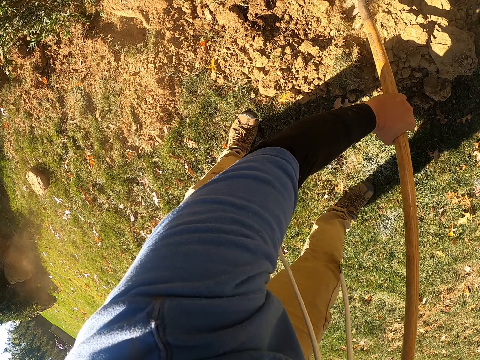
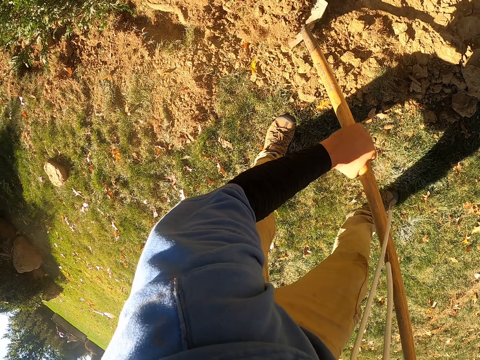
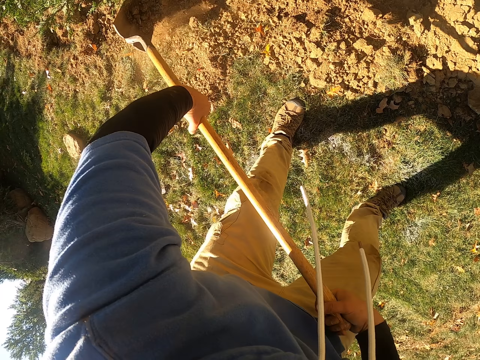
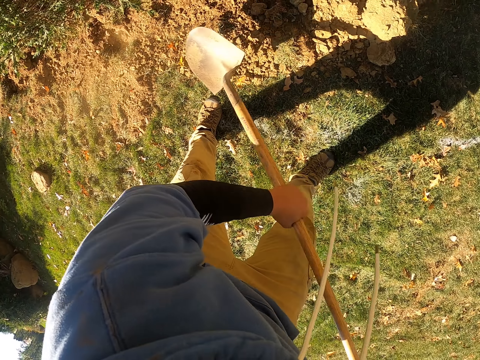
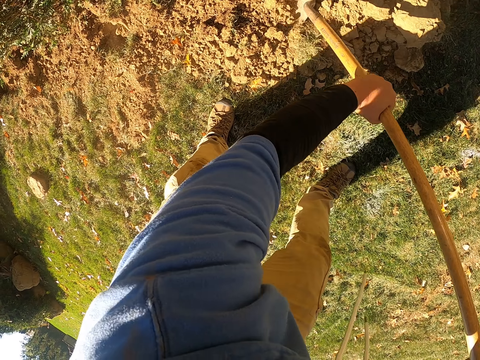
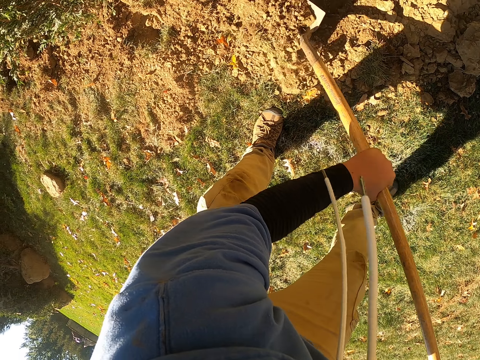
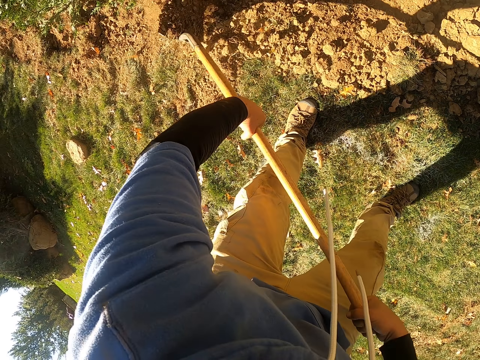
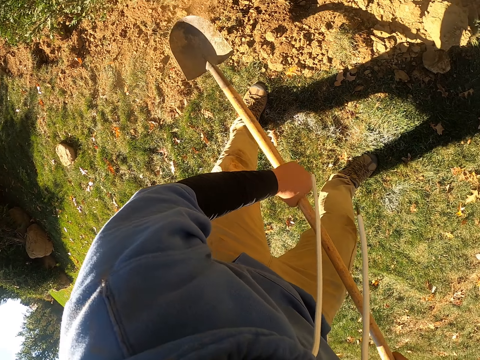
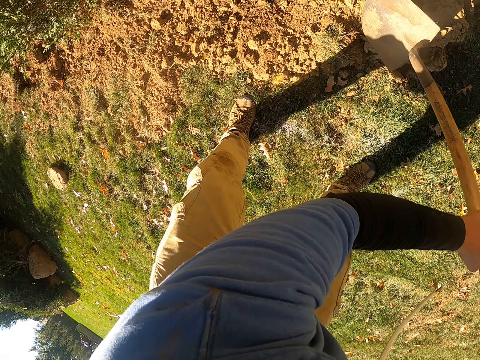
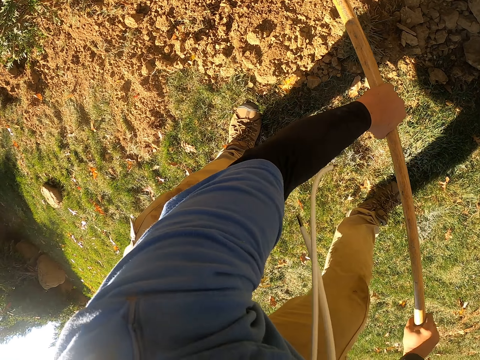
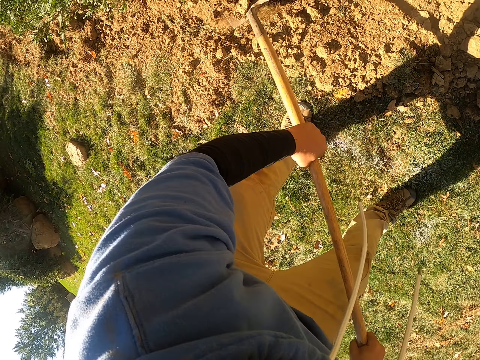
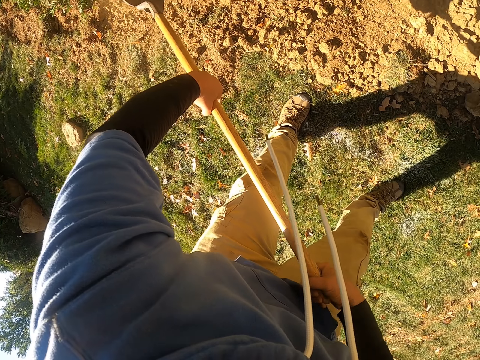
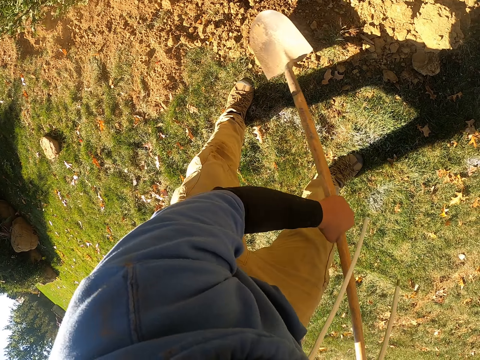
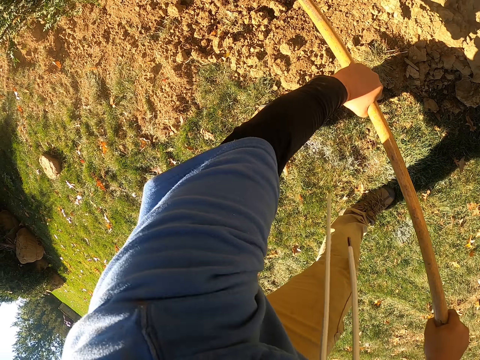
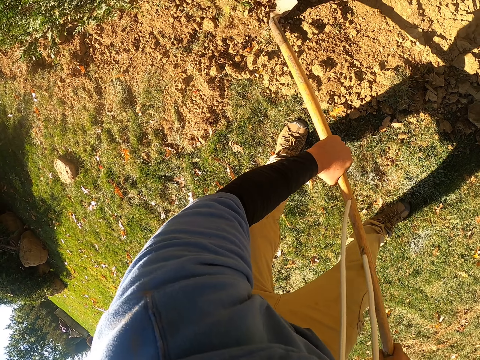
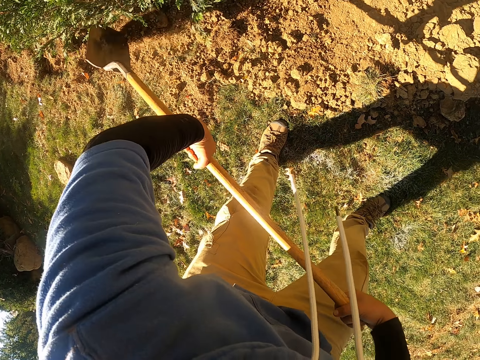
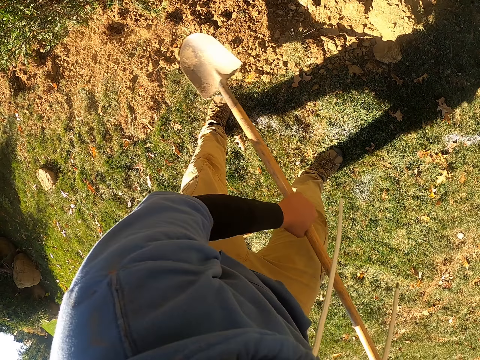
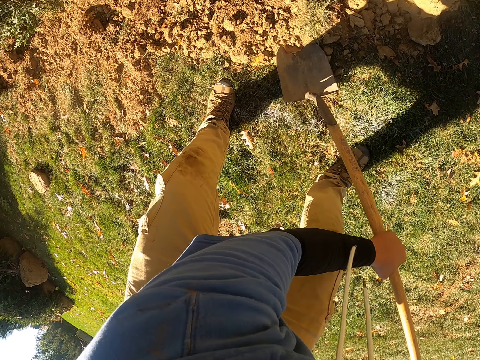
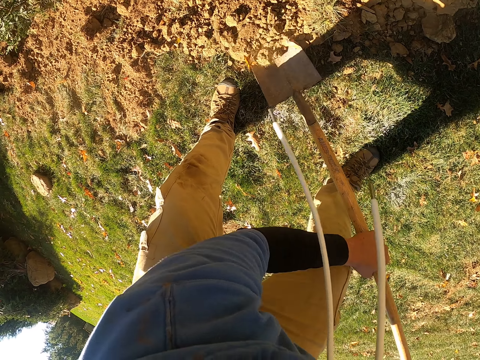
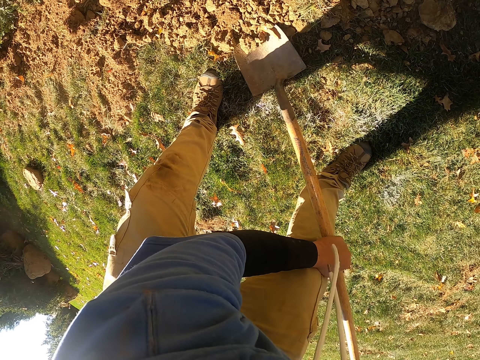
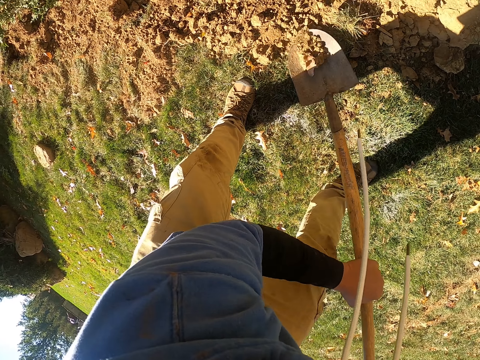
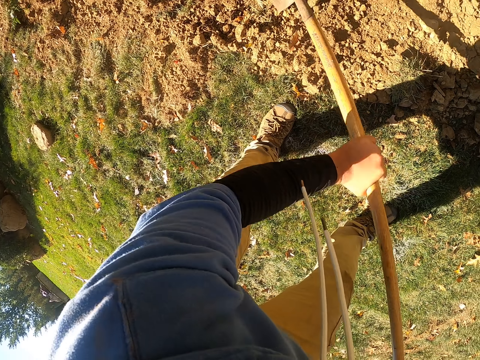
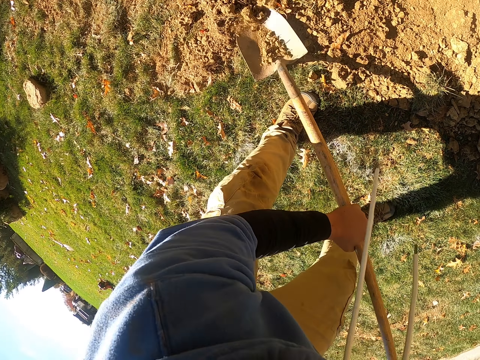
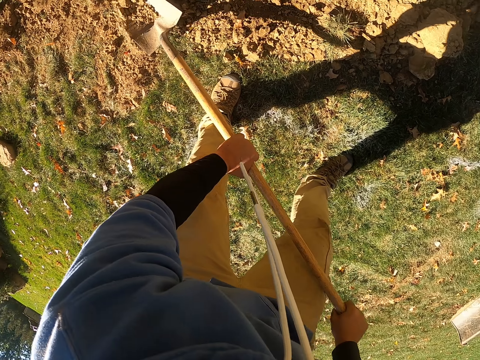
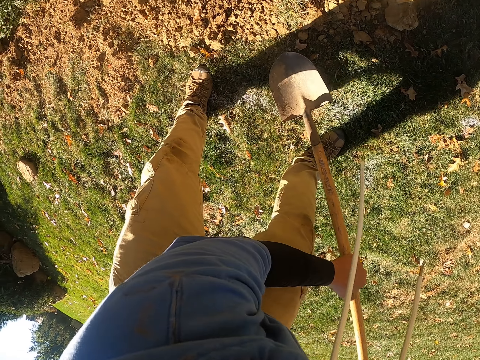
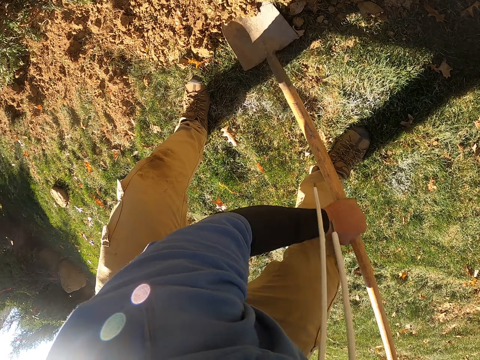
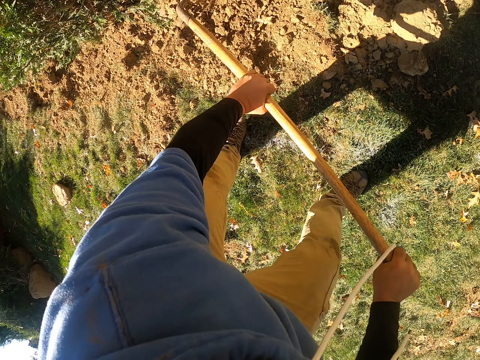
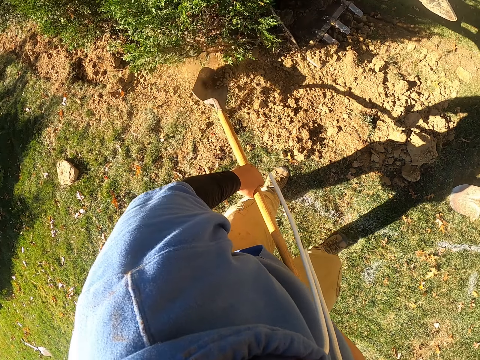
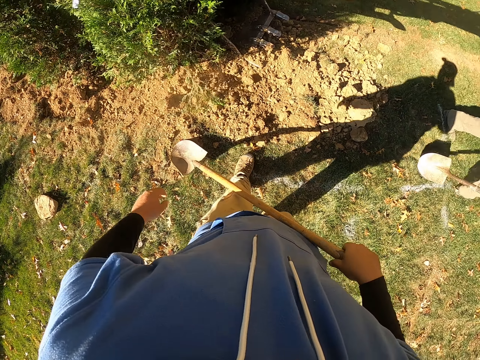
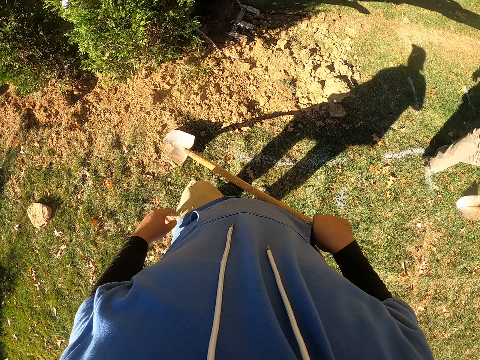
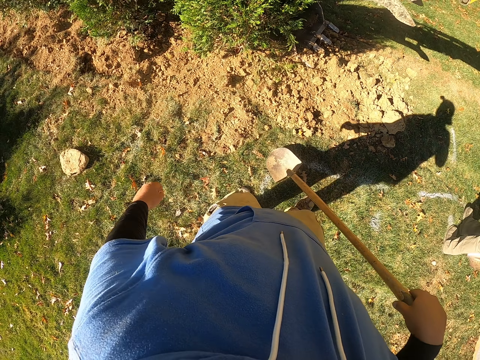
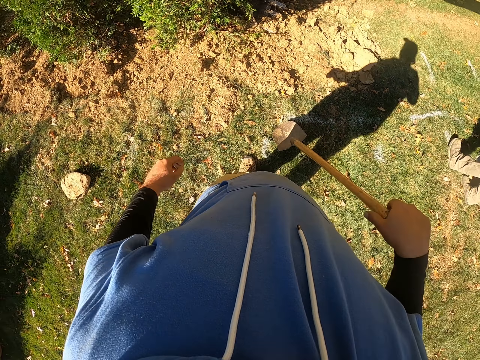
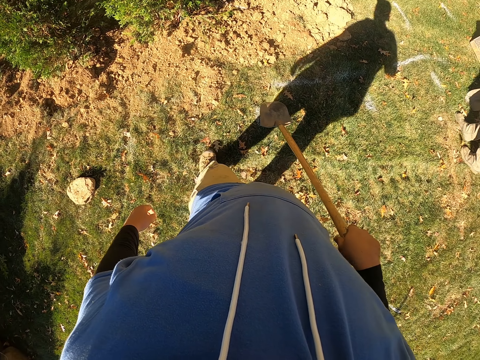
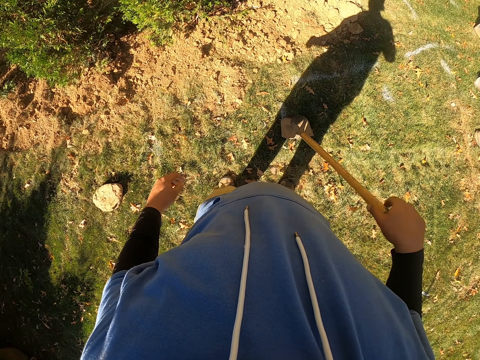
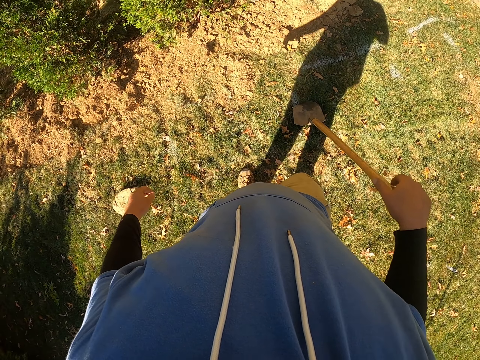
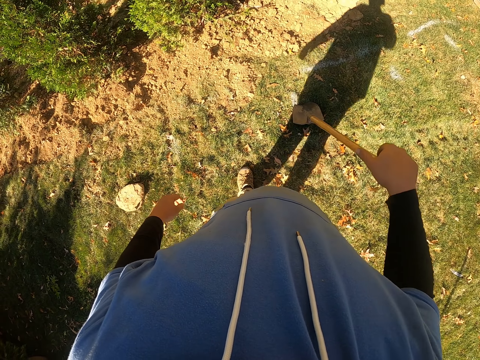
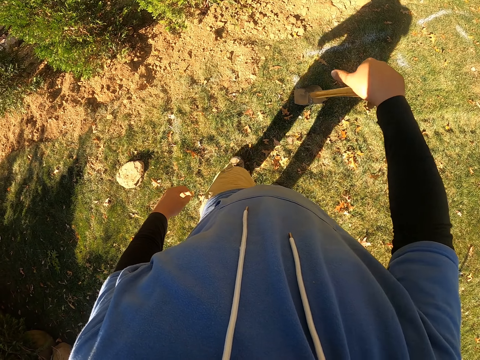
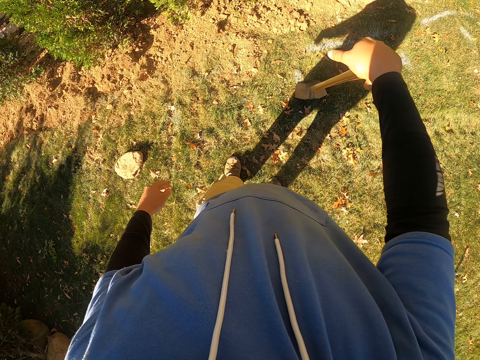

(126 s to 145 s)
The camera wearer digs the soil, drops the soil down, digs the soil, drops the soil down, digs the soil, drops the soil down, digs the soil, drops the soil down, digs the soil, and drops the soil down. They put the spade. The man walks. The camera wearer looks at a tree and looks around.

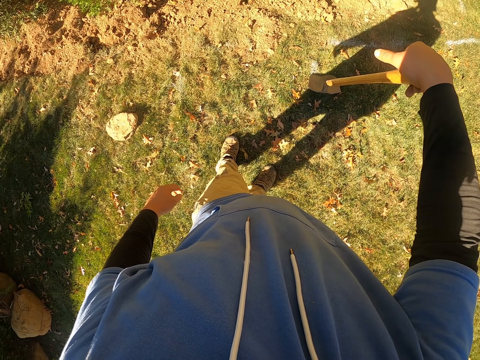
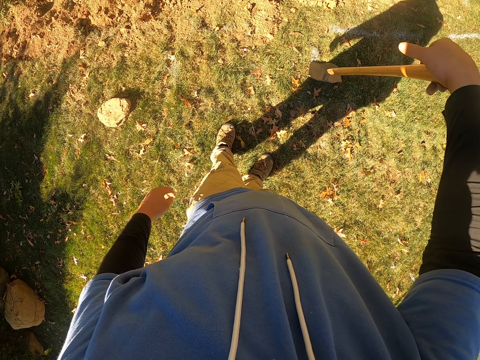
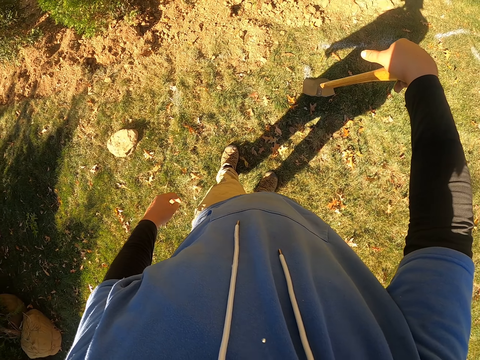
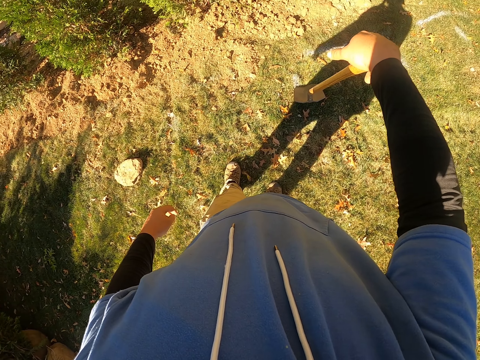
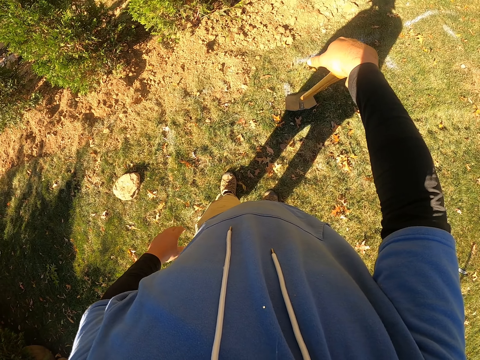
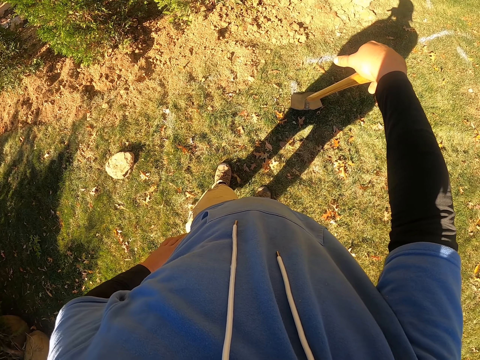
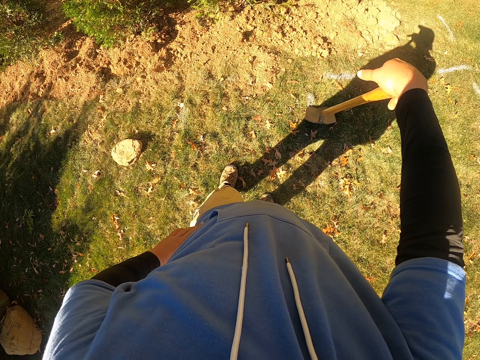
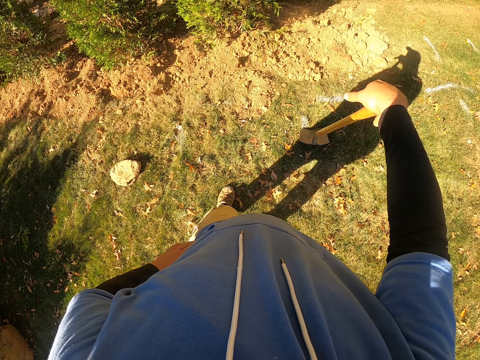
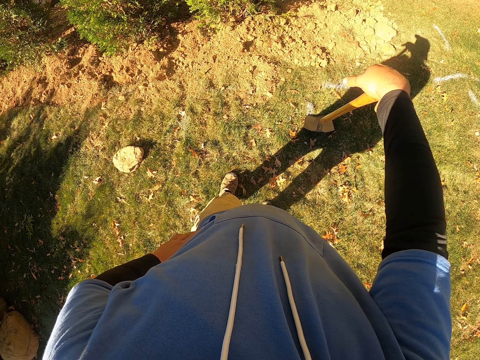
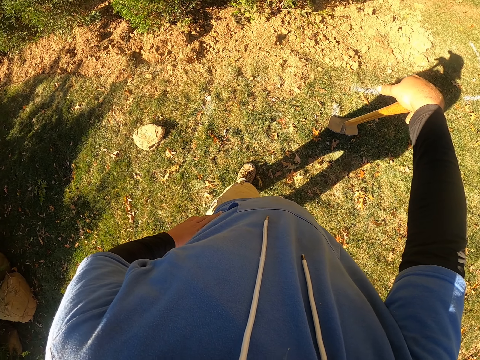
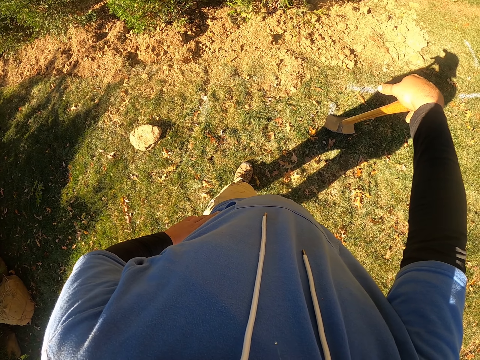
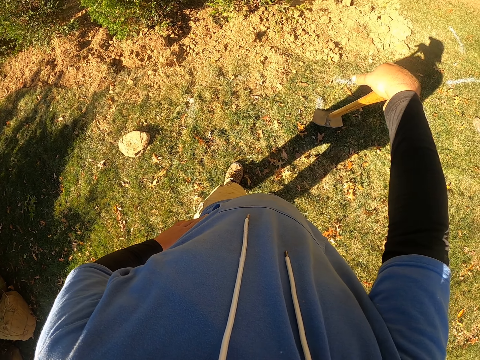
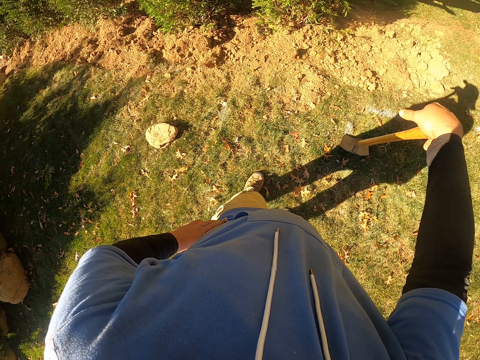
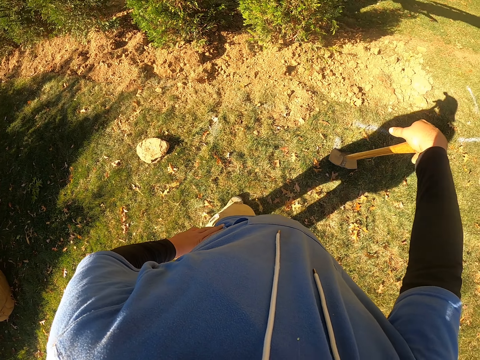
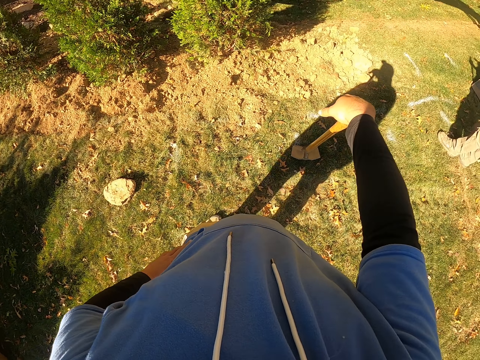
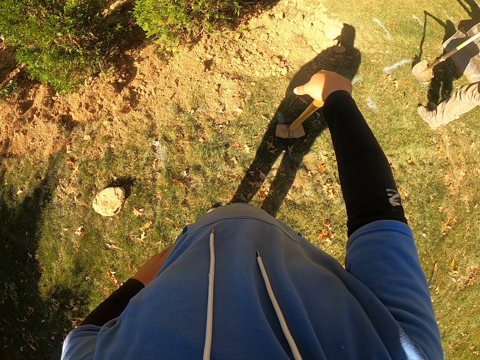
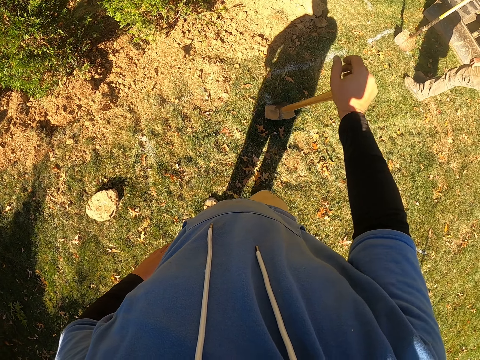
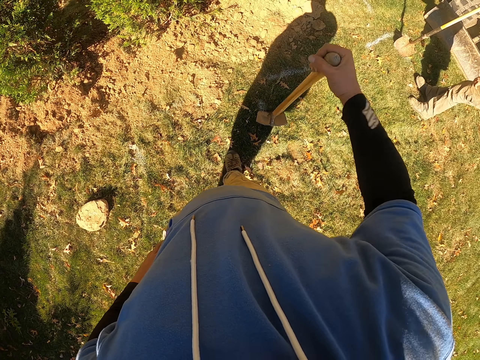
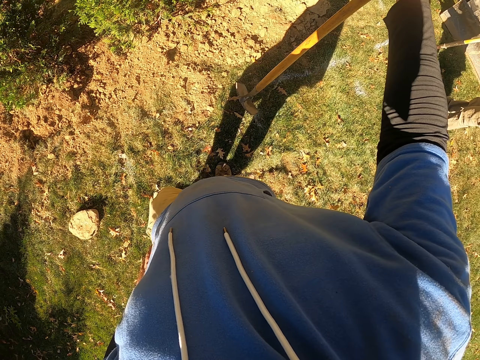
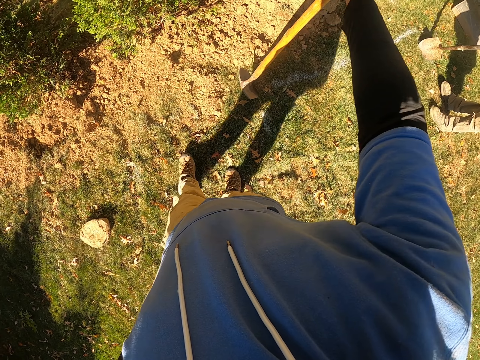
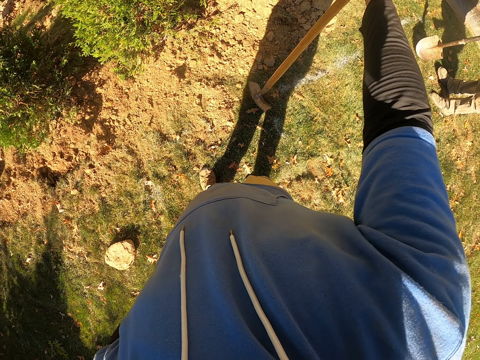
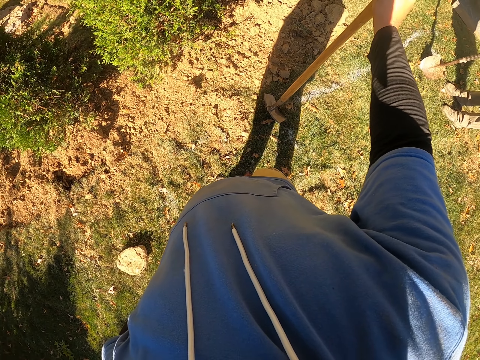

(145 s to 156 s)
The camera wearer holds the waist. They look around. The man puts the spade down. The camera wearer moves the spade.
